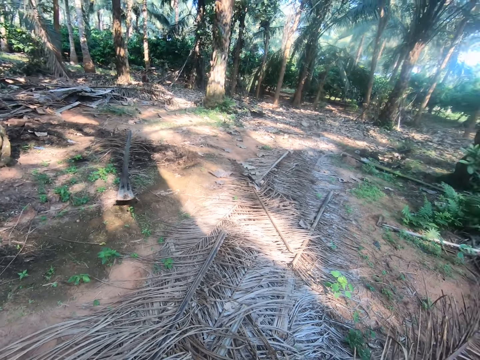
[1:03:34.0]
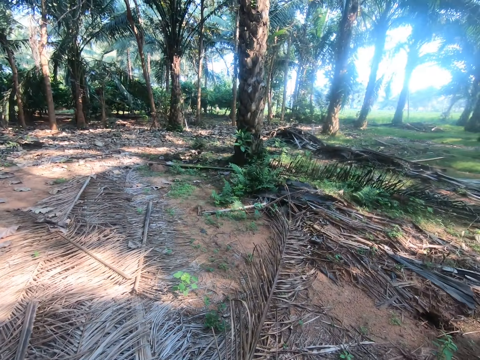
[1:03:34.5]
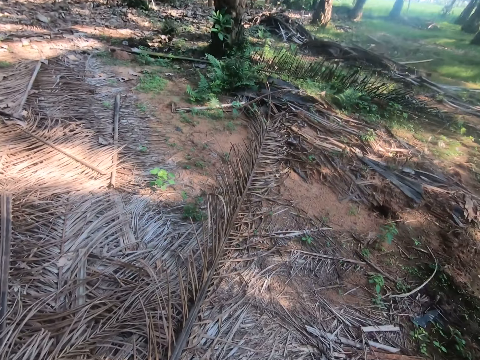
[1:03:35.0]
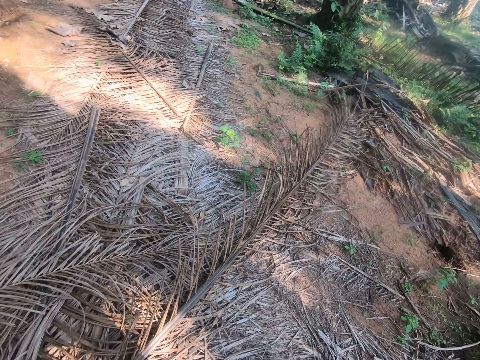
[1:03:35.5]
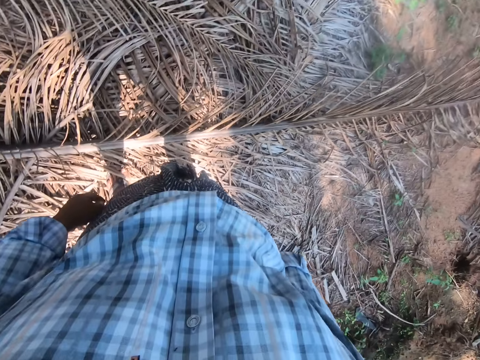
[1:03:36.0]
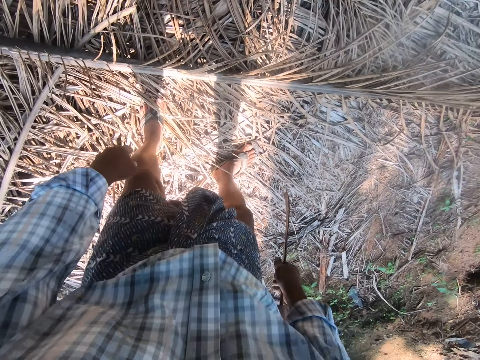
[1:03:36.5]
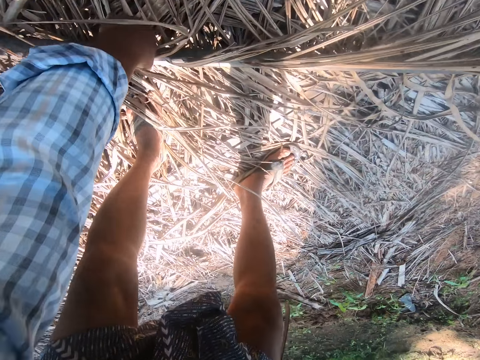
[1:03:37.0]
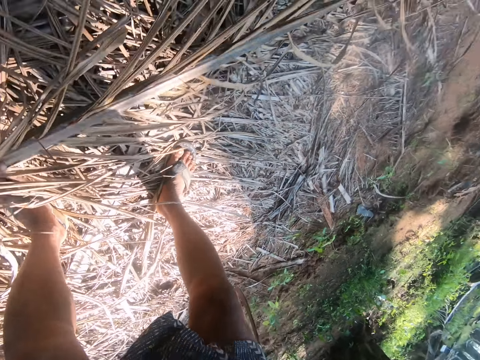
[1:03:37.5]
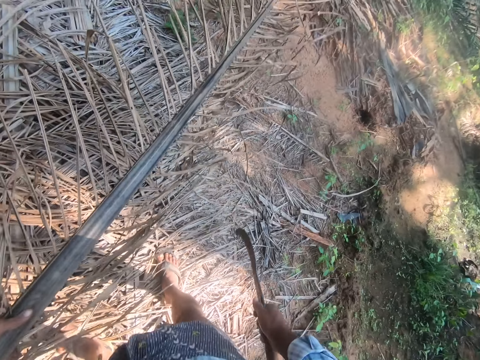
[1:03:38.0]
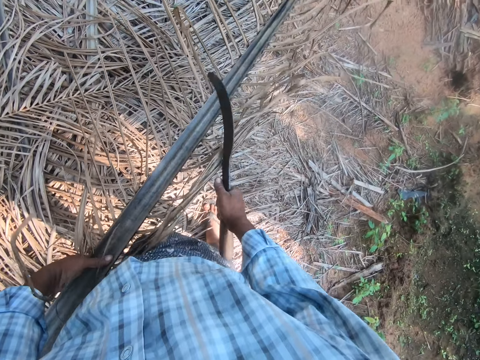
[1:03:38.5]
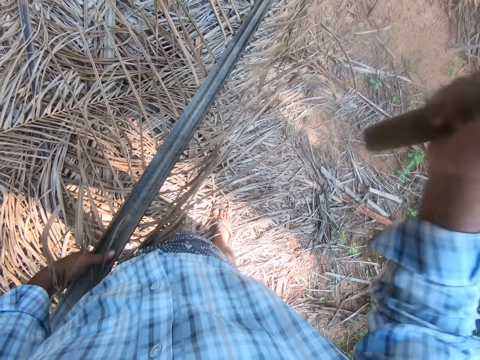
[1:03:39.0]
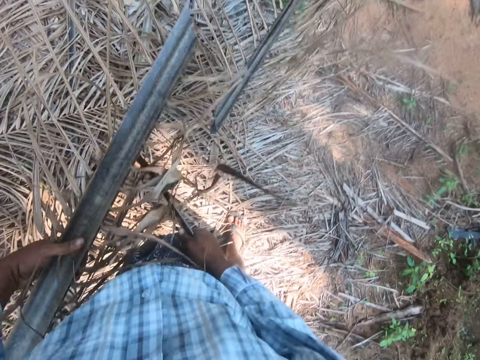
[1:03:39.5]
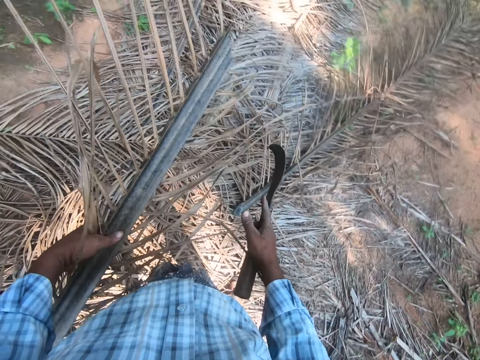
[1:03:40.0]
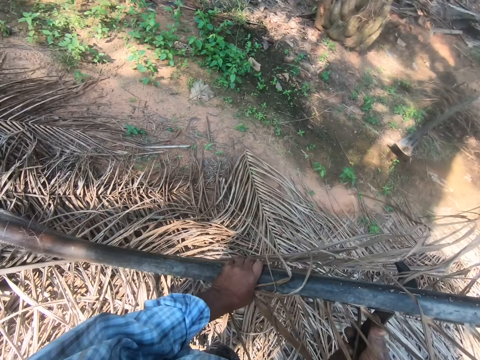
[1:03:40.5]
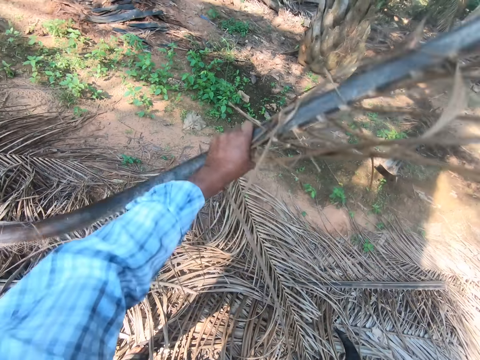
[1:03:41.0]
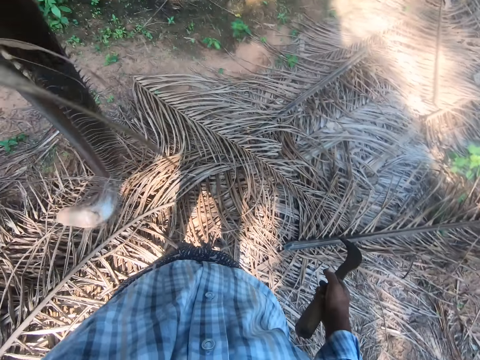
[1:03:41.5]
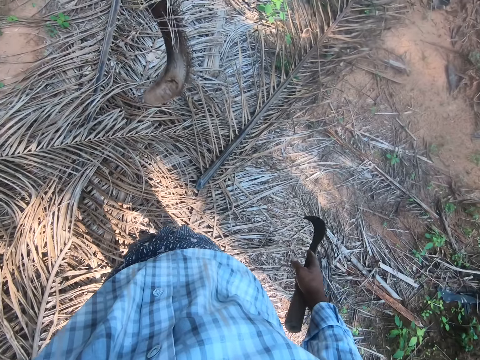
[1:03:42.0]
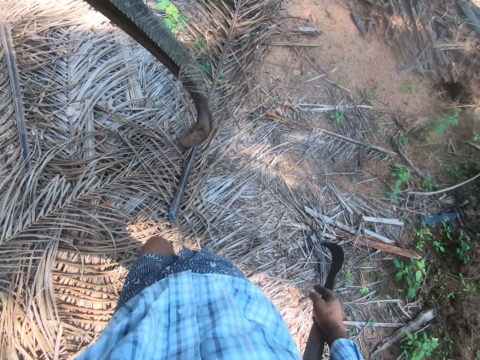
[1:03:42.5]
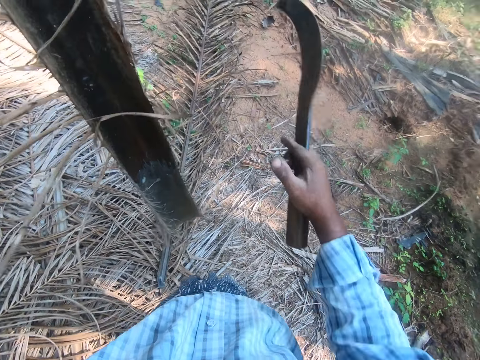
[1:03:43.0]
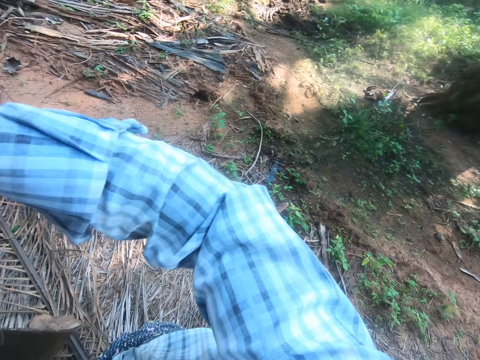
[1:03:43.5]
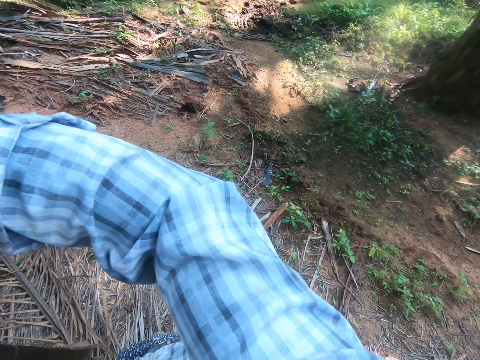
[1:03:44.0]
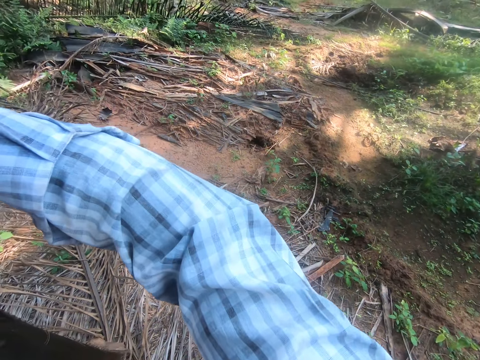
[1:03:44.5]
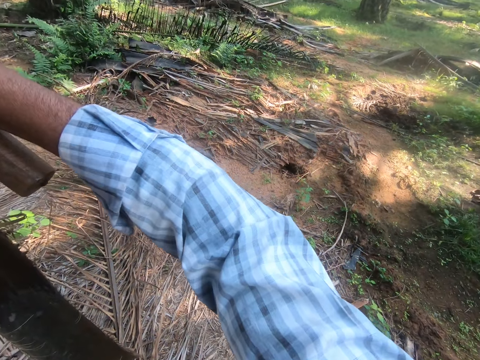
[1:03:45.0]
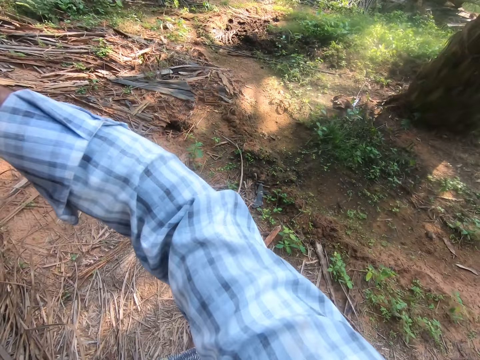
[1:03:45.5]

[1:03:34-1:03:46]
The camera wearer stands on the coconut branches. They pick a coconut branch from the ground, bend, and stand up. They put the pruning saw on the coconut branch and pull the pruning saw off the coconut branch. They cut the coconut branch into two with the pruning saw. They lift the coconut branch and walk around the field.

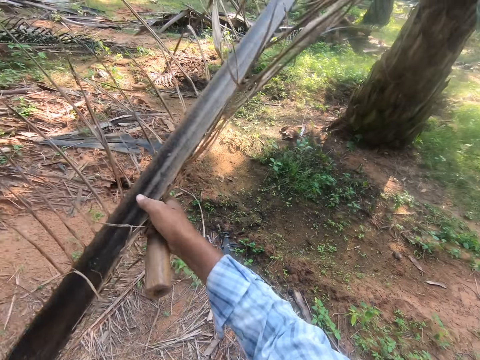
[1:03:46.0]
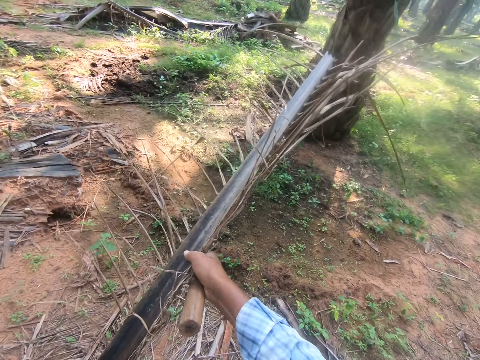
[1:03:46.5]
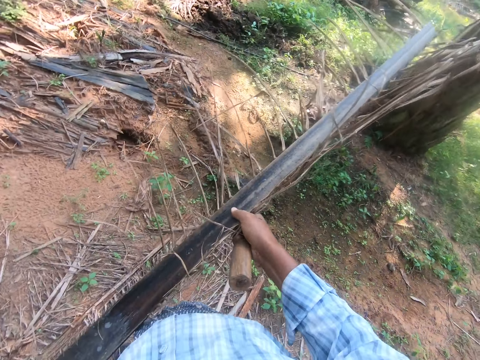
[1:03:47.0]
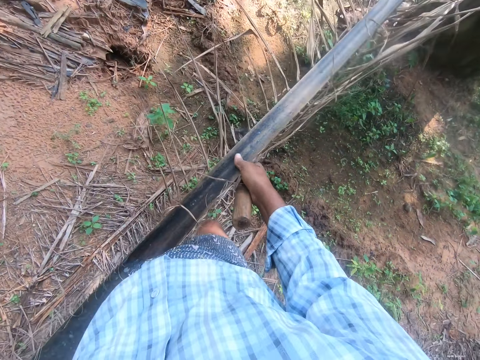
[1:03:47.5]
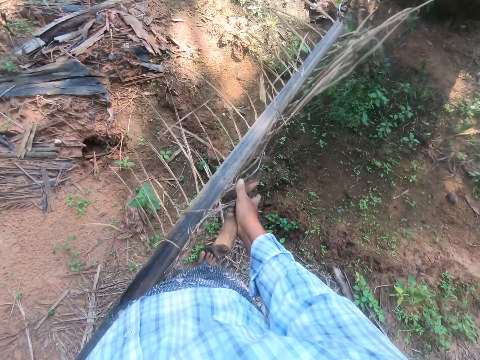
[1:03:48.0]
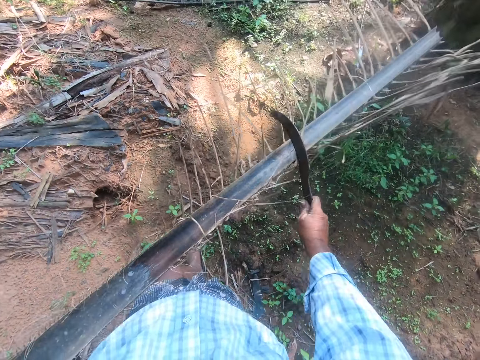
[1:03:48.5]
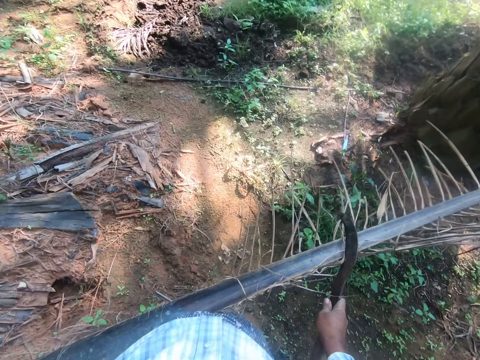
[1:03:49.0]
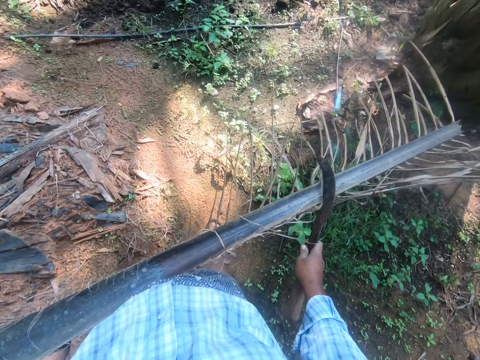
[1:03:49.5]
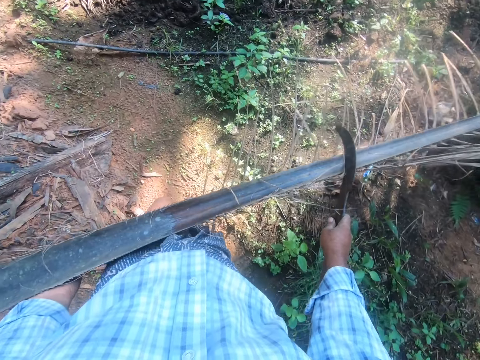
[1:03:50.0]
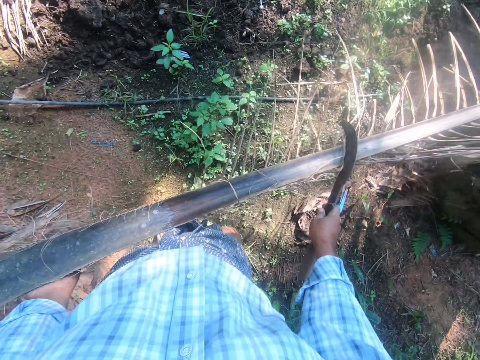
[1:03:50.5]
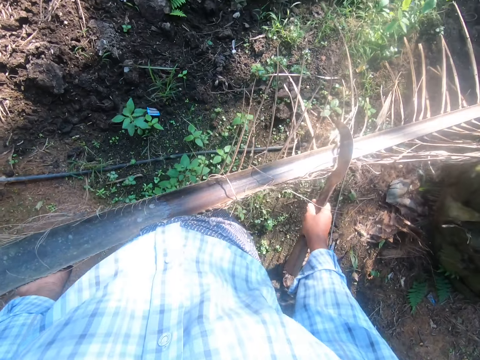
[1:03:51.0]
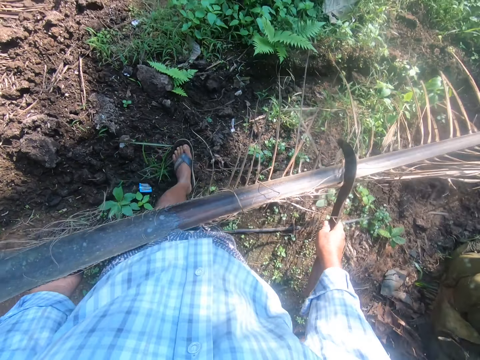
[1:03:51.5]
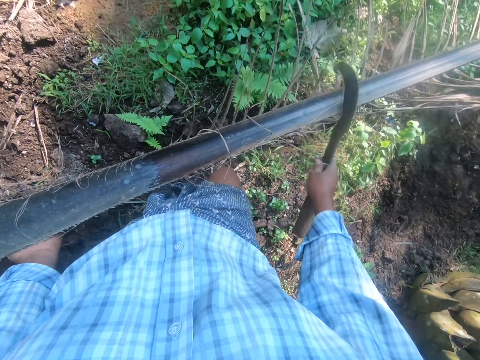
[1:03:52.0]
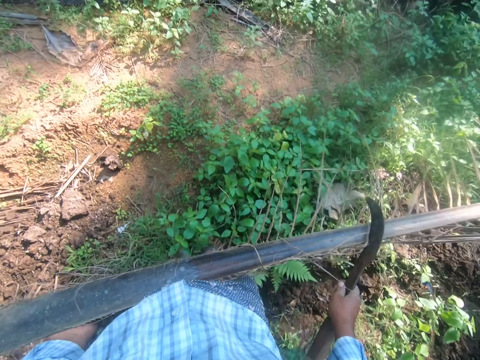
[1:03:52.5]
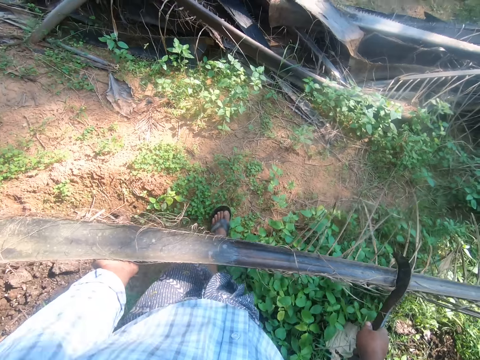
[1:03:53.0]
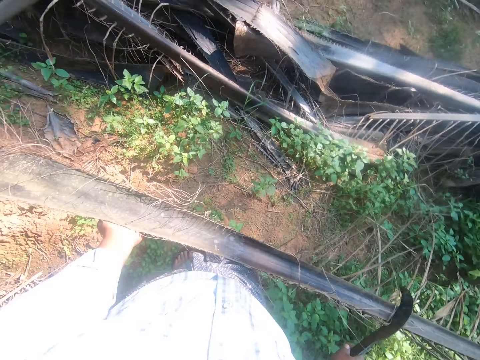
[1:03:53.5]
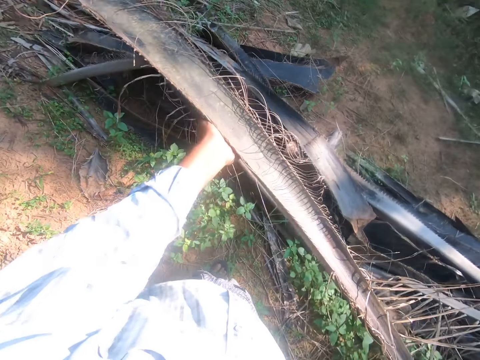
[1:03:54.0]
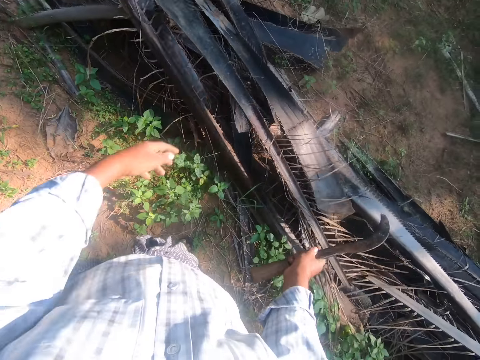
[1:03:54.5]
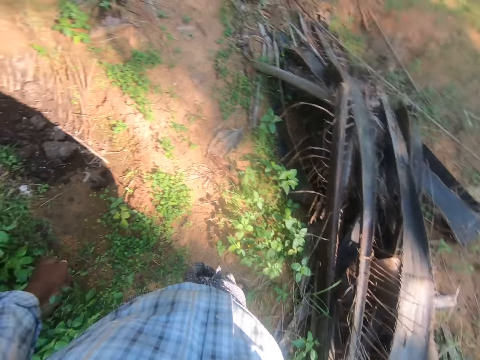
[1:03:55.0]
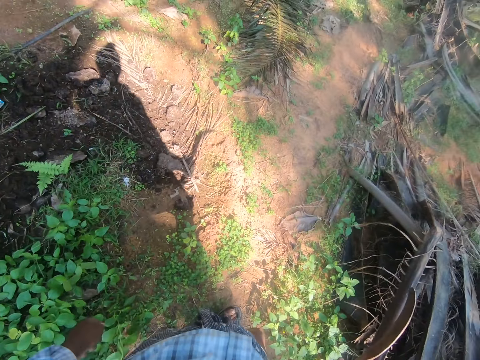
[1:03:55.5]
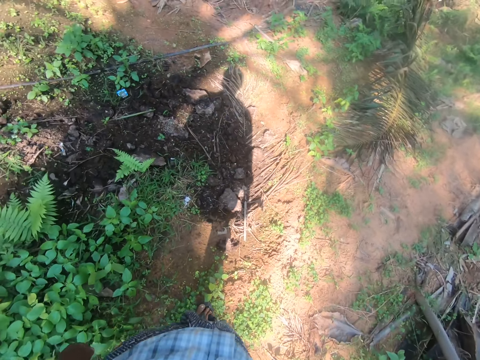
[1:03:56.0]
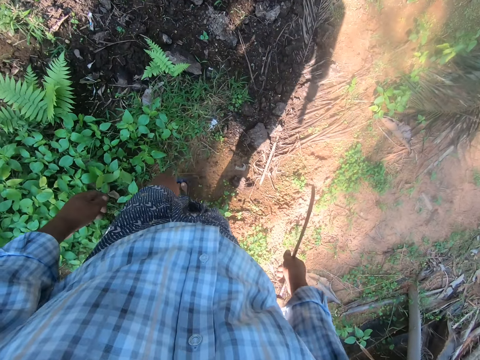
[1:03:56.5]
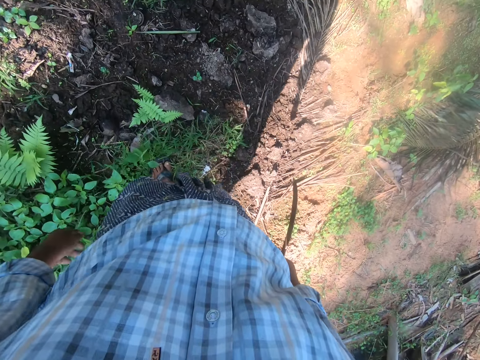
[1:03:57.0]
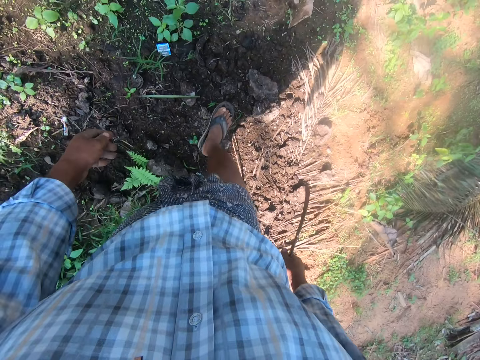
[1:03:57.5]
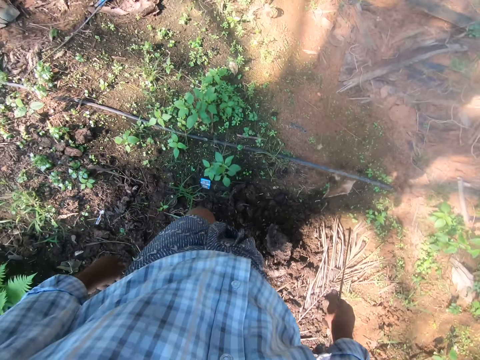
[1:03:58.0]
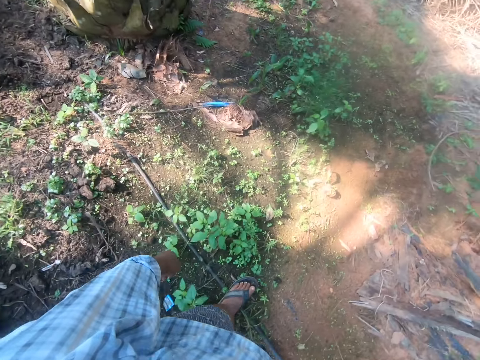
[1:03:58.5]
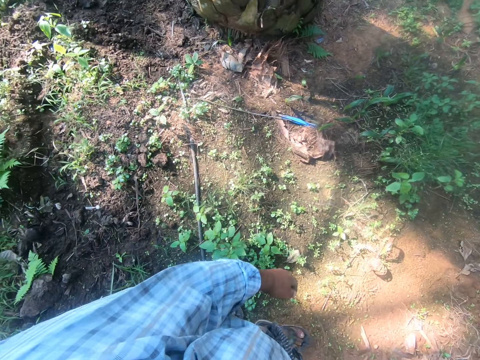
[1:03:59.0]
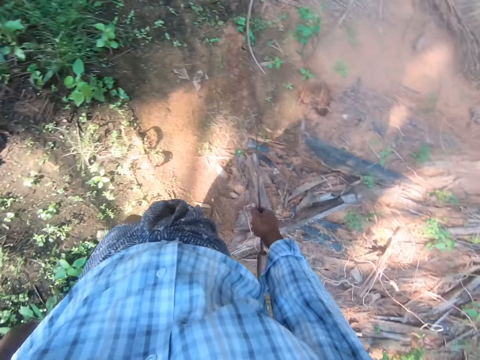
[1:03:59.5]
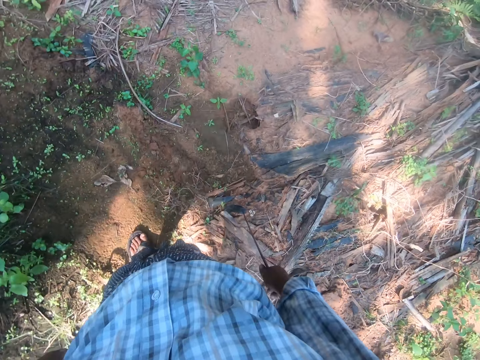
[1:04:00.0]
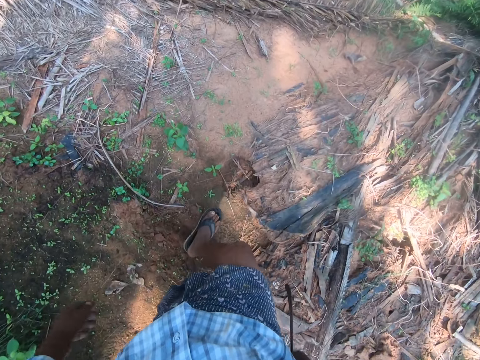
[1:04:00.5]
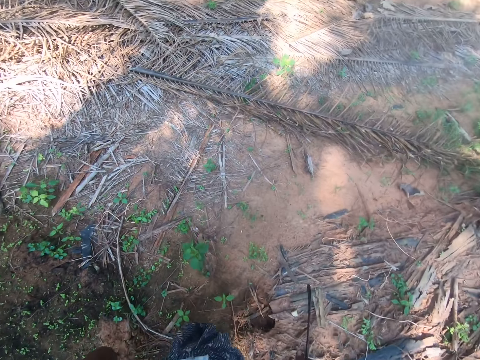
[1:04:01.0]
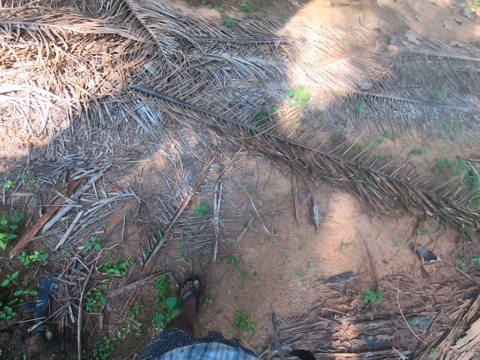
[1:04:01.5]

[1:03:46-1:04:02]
The camera wearer holds the coconut branch and puts the pruning saw on the coconut branch. He walks around the field and takes the palm stem in his hand forward. He throws the stem on some stems on the ground. He walks around the field.
